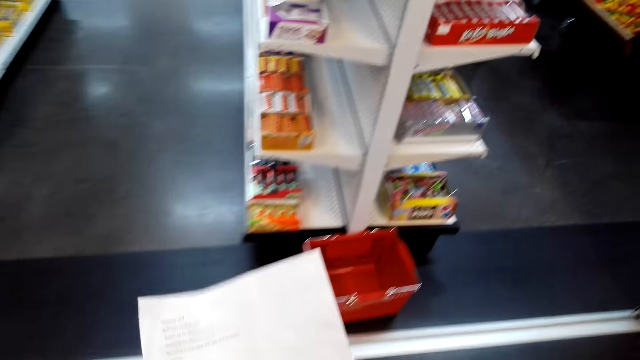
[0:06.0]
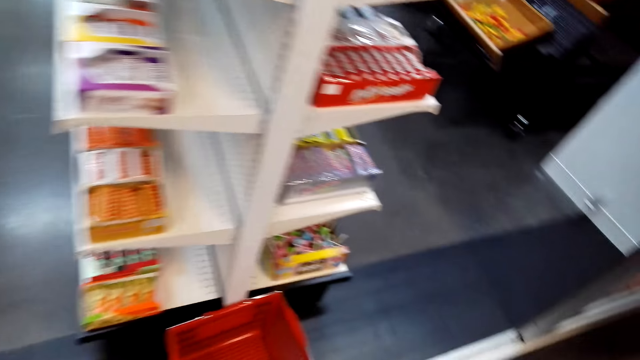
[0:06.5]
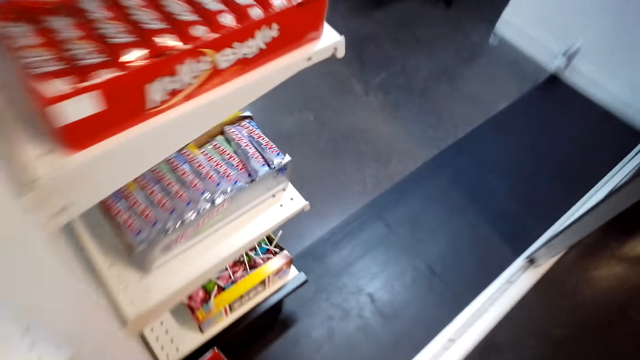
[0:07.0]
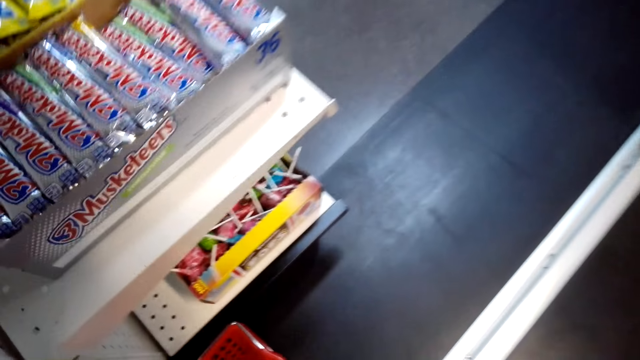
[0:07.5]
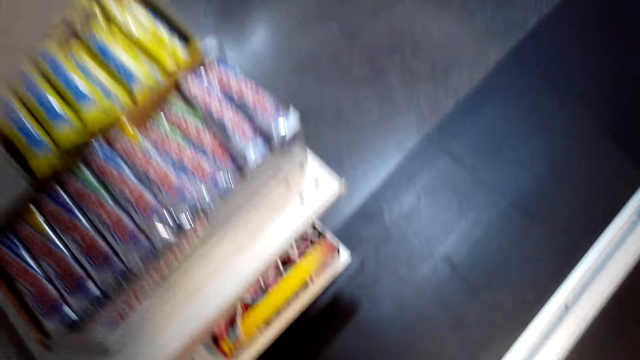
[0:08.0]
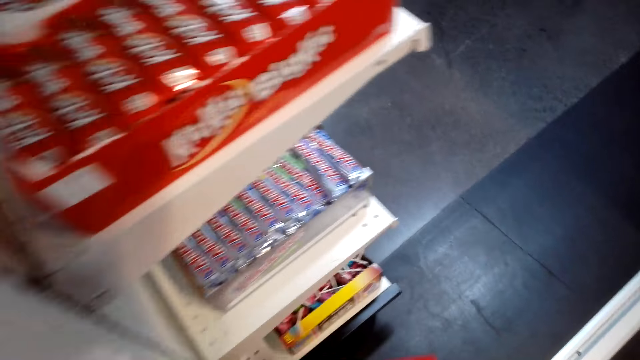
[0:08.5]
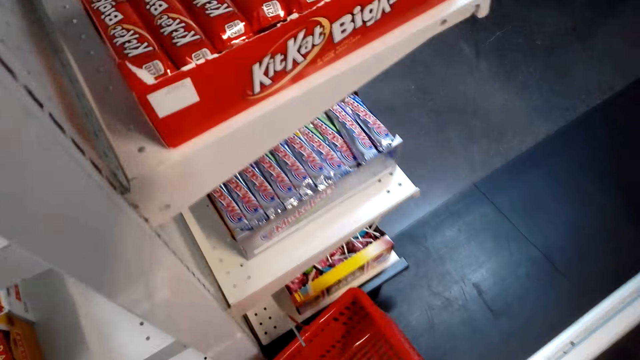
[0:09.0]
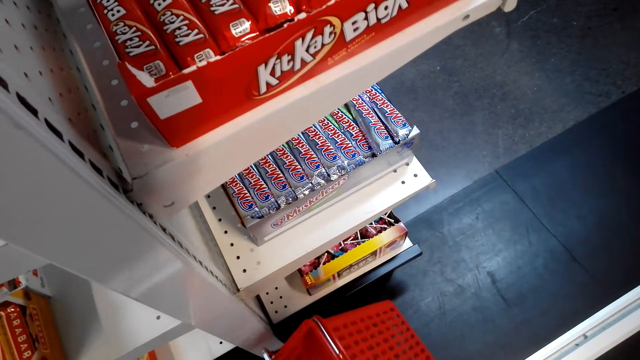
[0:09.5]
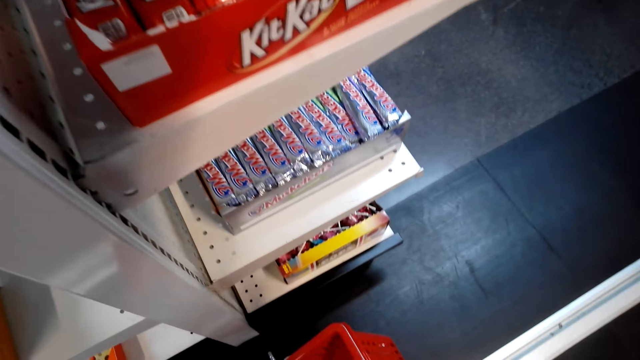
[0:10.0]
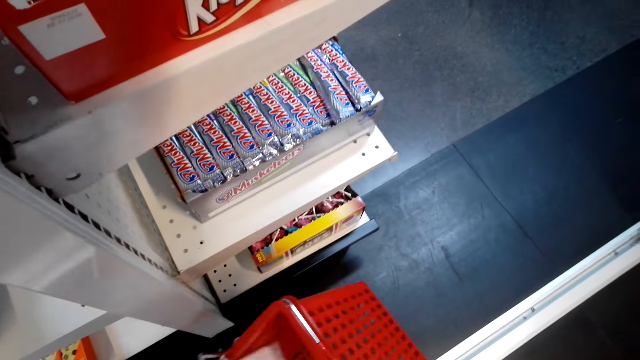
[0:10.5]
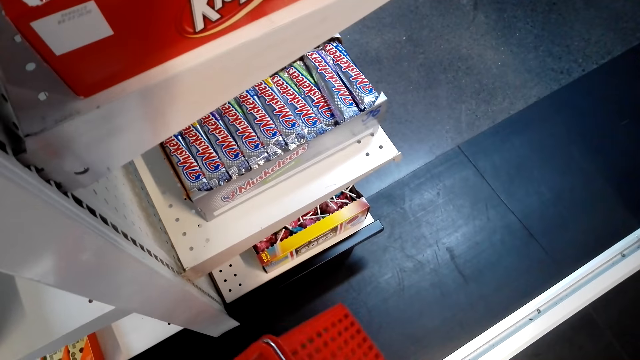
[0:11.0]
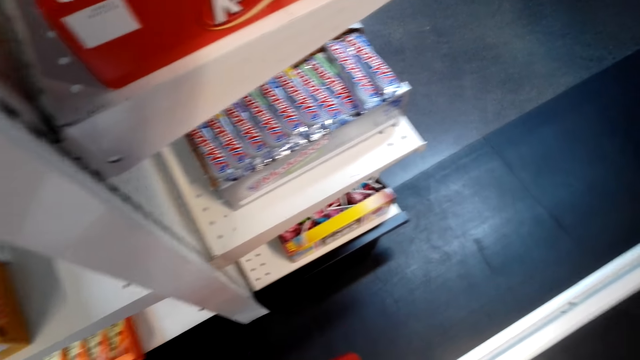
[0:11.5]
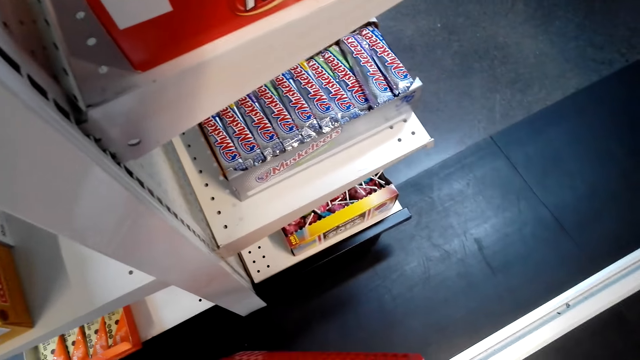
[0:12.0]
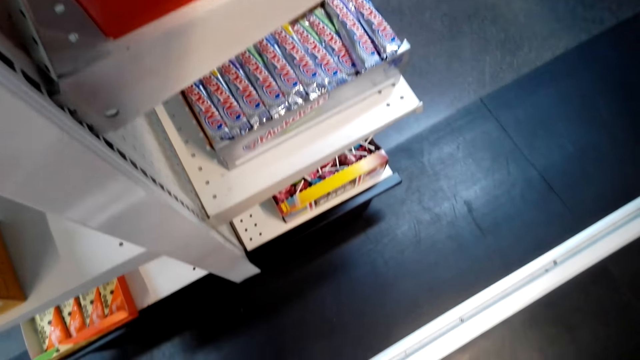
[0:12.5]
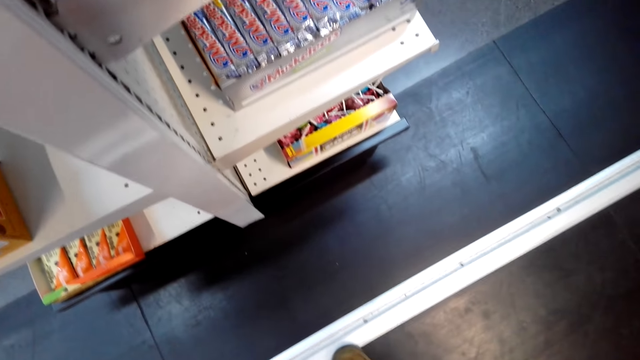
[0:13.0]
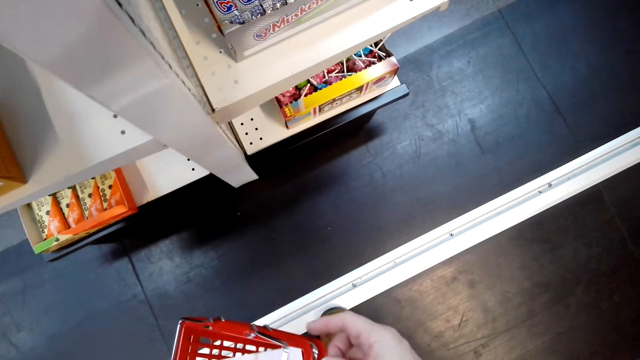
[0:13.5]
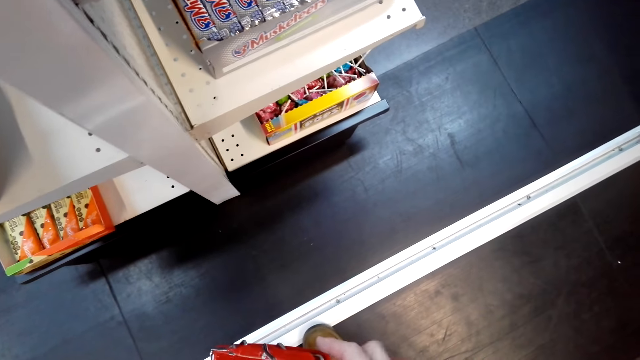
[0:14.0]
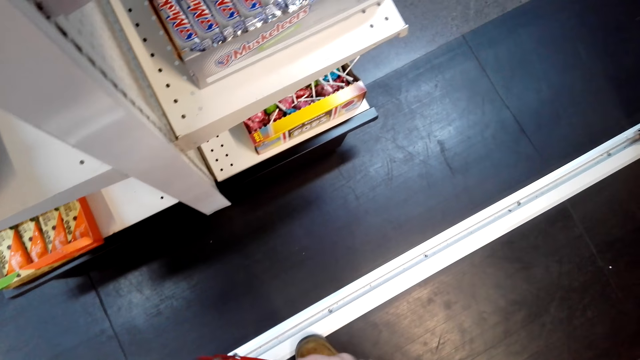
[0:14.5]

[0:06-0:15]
The camera wearer bends down. They pick up a carrier. They hold the carrier.

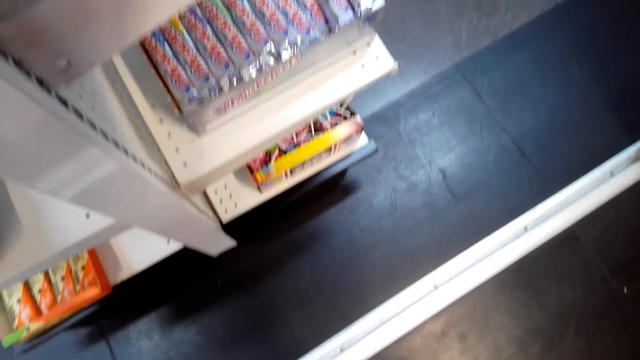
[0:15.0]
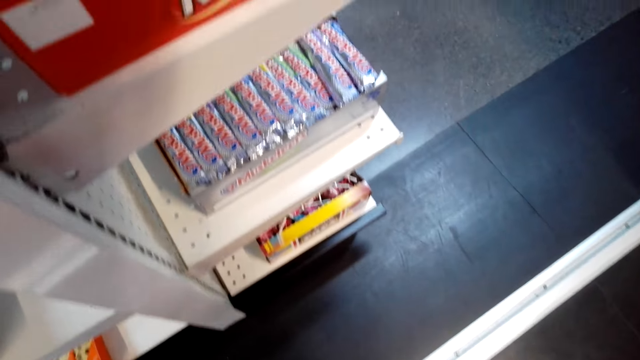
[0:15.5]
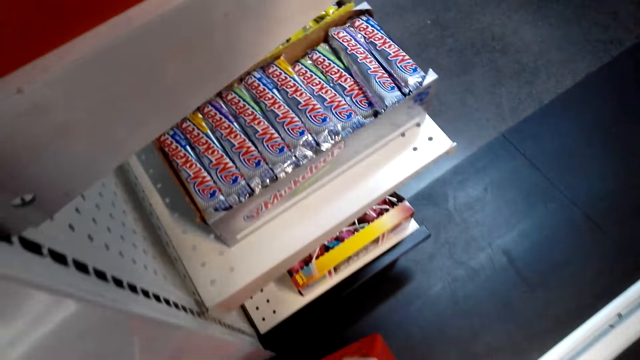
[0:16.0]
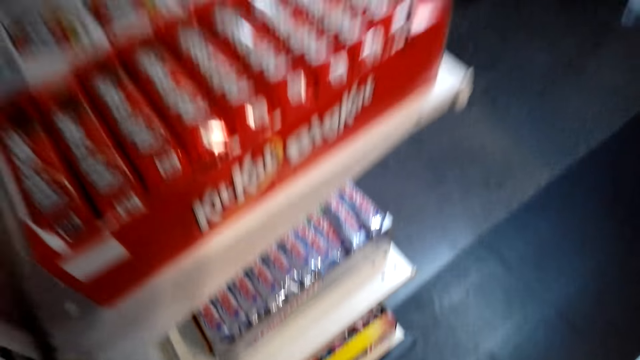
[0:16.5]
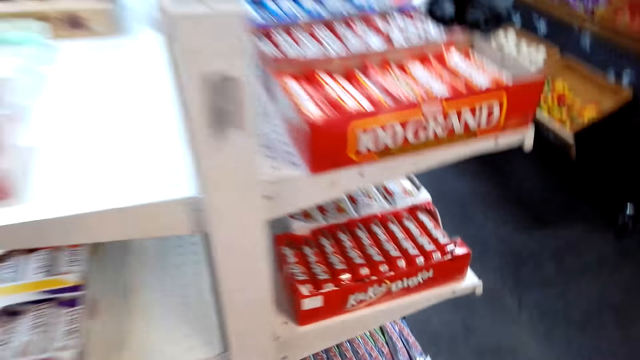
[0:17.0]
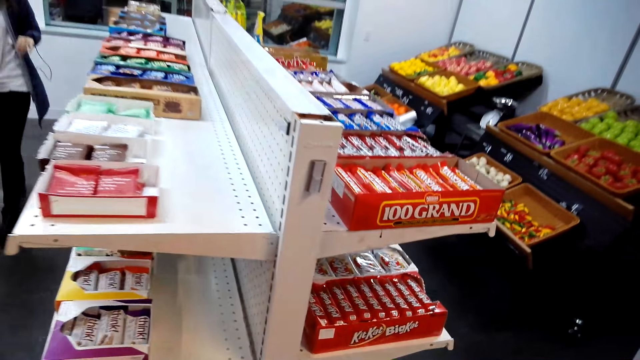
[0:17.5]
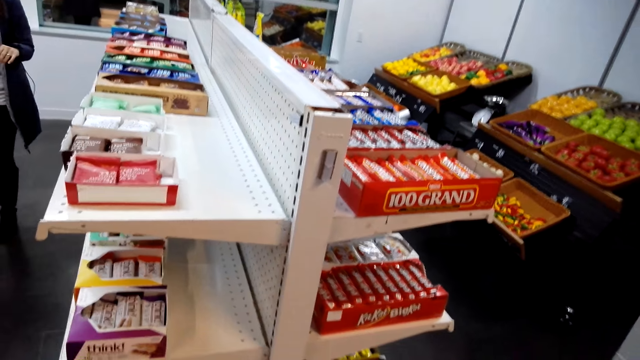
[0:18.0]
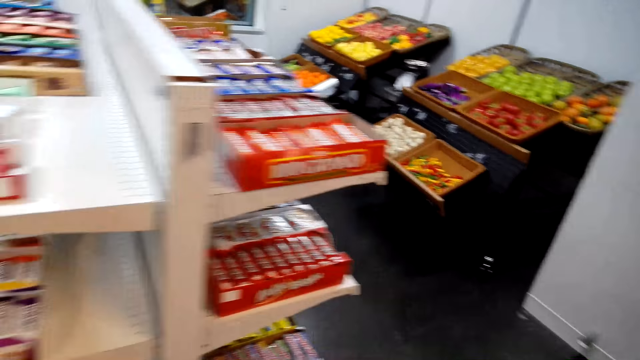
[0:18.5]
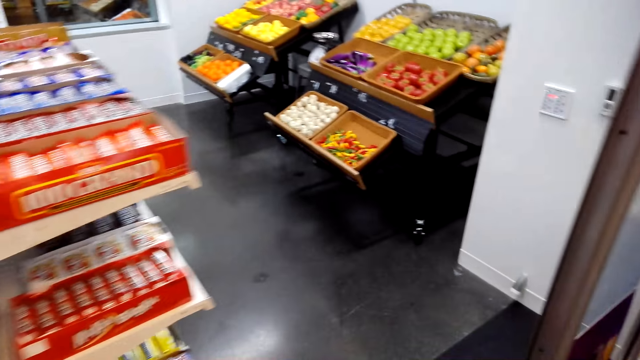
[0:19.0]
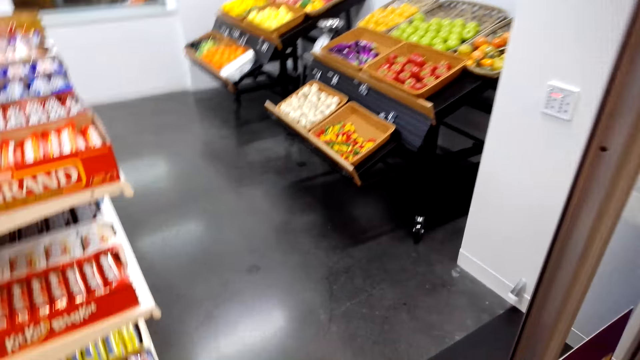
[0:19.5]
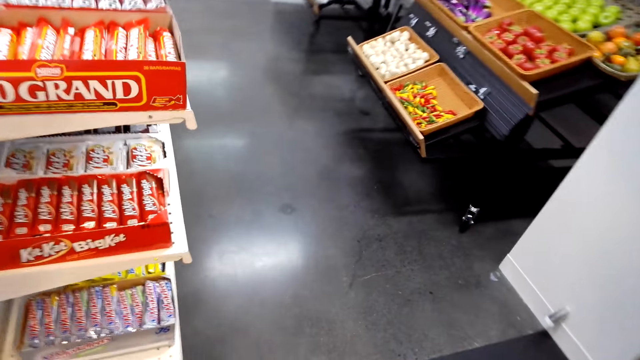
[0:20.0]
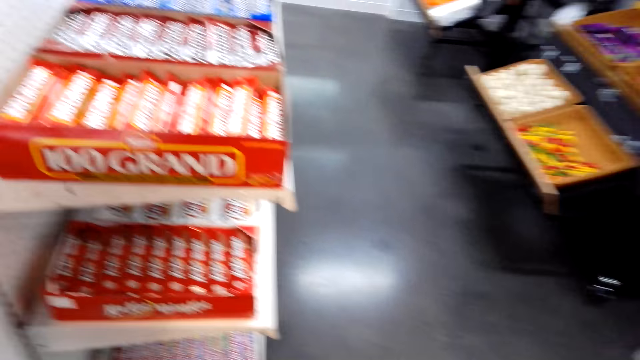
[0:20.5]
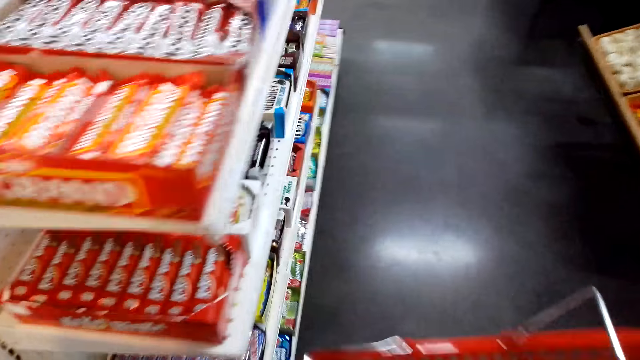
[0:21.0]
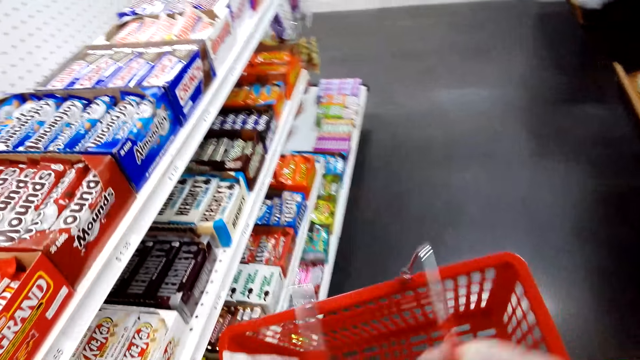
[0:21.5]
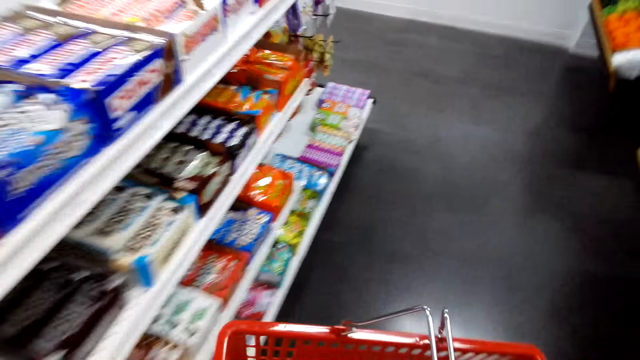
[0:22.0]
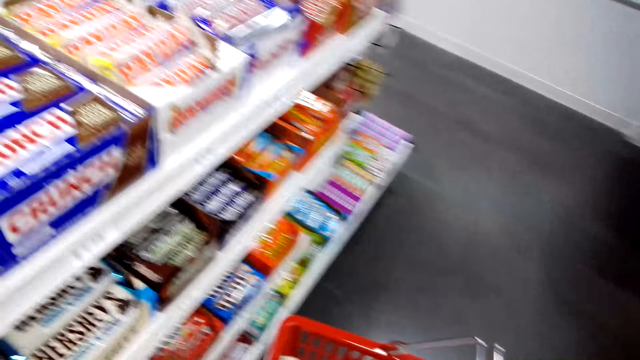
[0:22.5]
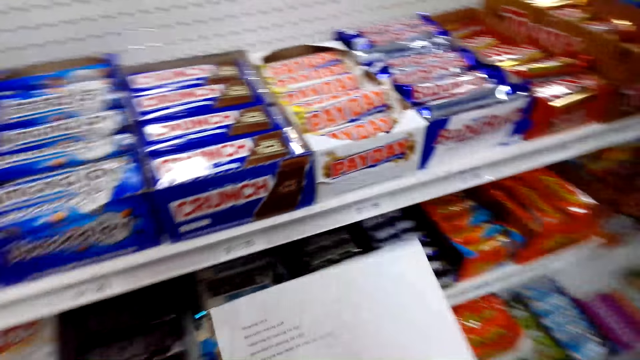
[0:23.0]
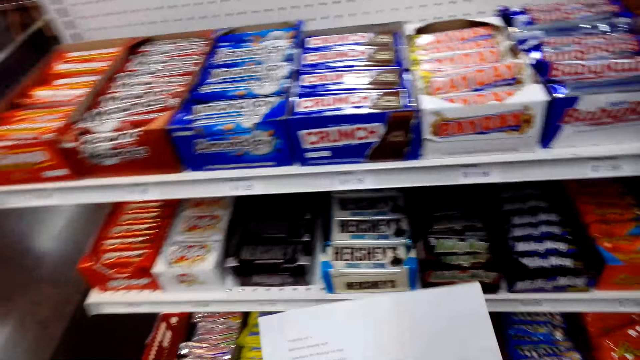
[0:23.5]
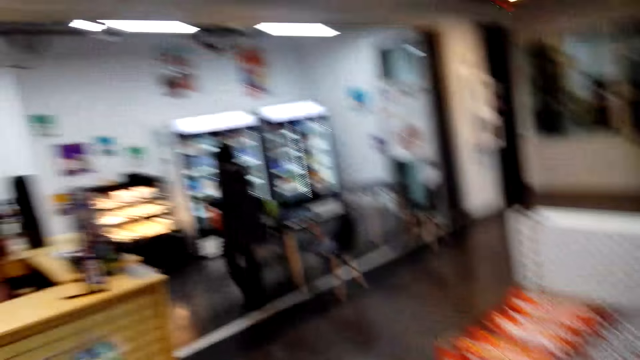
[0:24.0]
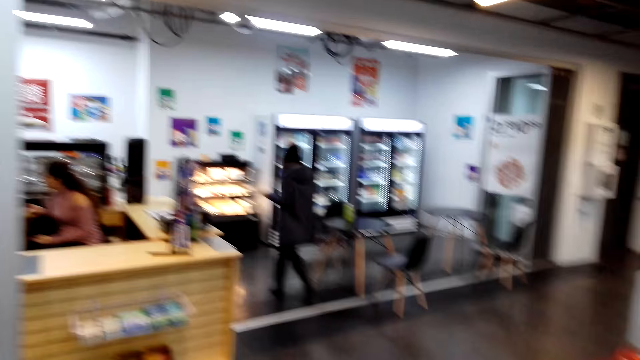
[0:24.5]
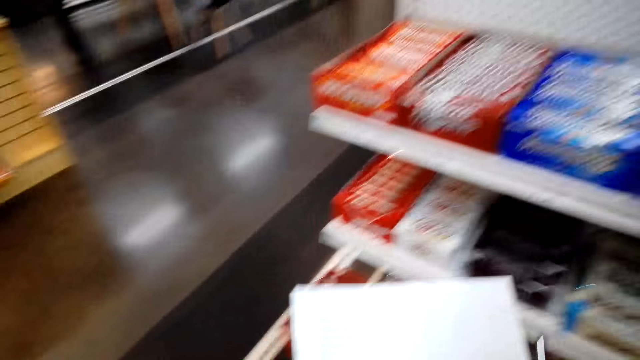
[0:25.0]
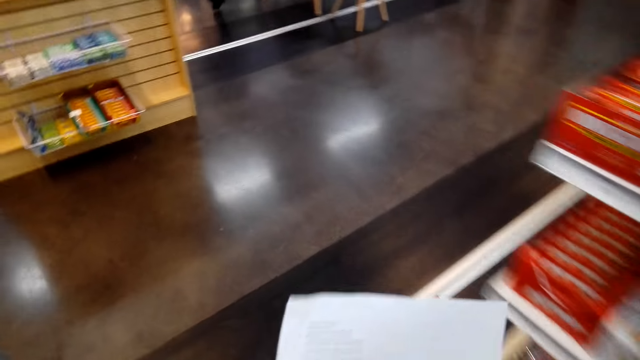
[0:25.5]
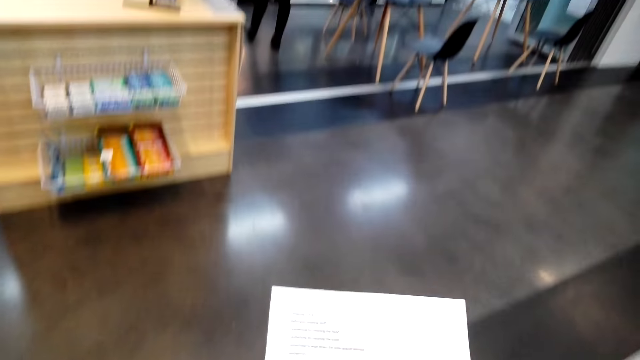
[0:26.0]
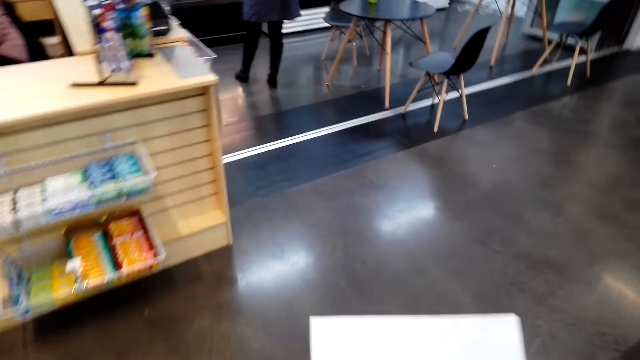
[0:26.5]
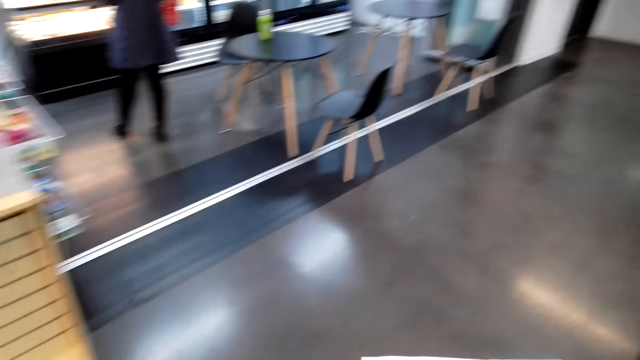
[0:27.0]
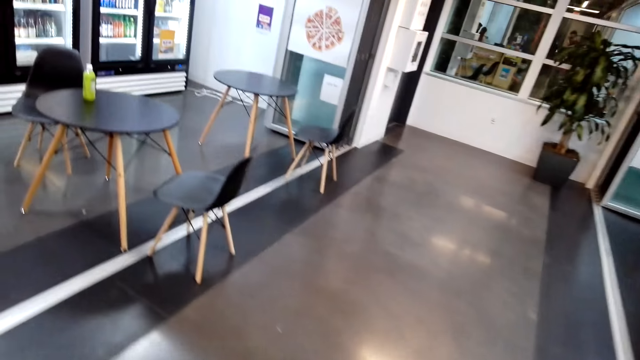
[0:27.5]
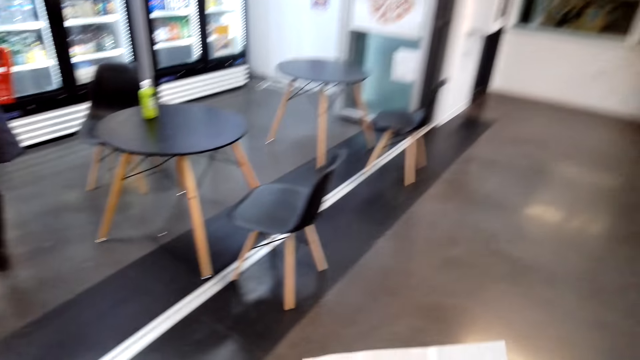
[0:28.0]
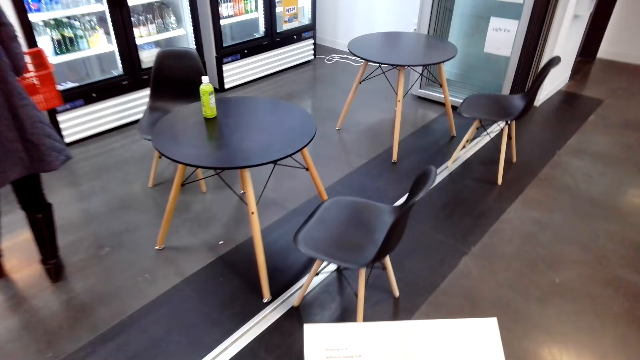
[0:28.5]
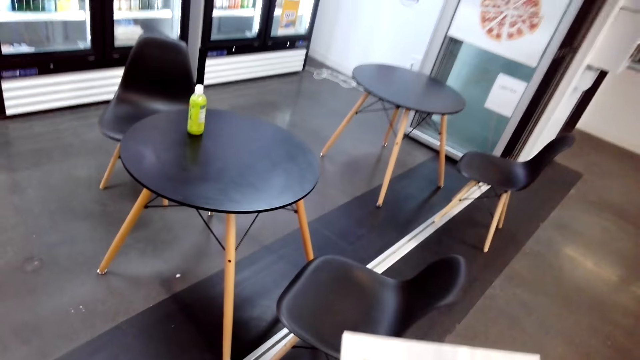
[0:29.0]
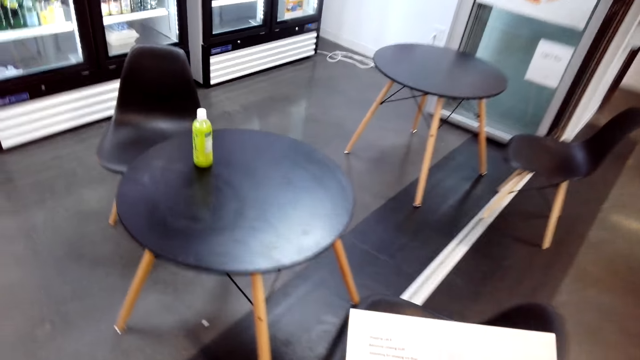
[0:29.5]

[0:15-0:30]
The camera wearer stands up. They look around the shop. They walk across the store. They check the paper. They look around the shop. They check the paper. They walk across the store.
